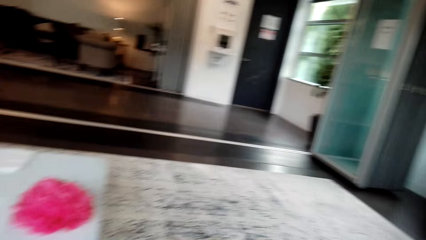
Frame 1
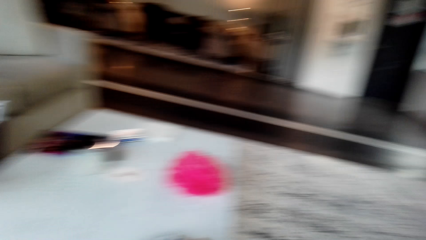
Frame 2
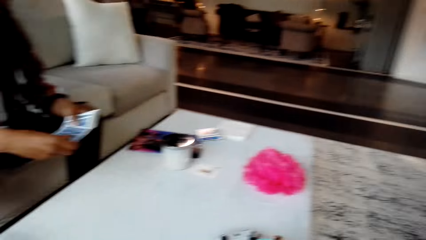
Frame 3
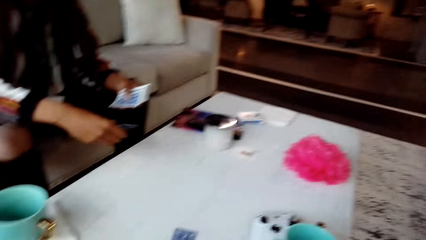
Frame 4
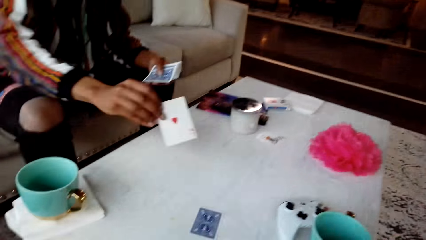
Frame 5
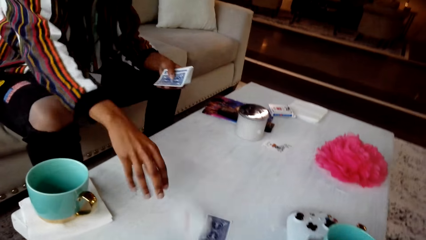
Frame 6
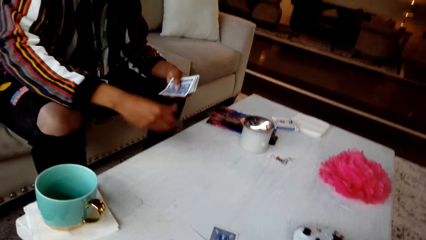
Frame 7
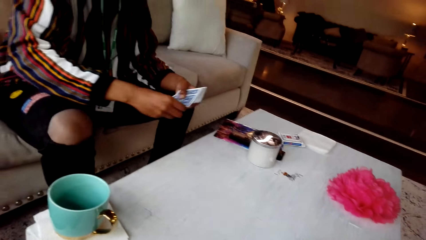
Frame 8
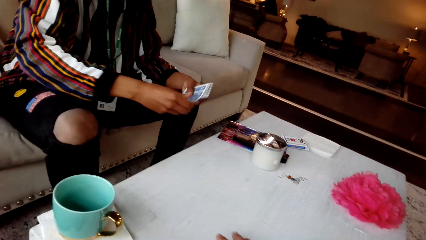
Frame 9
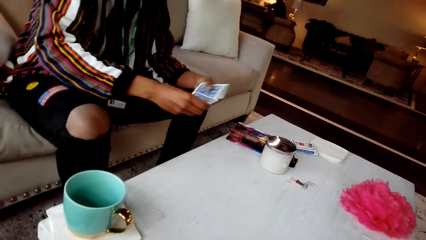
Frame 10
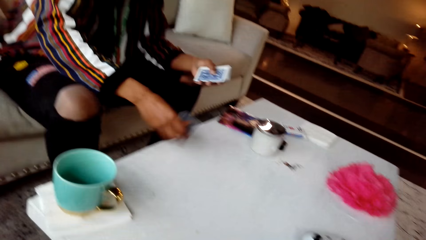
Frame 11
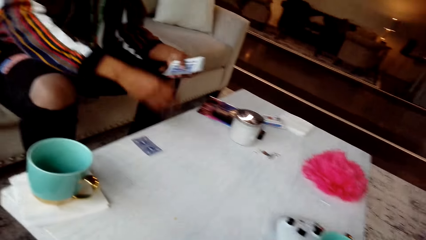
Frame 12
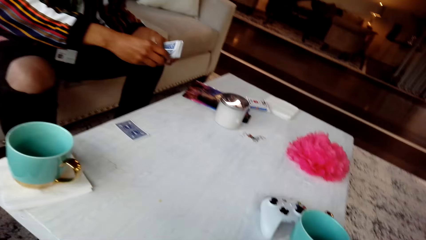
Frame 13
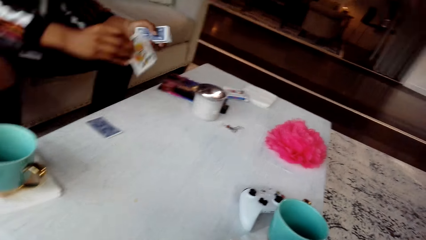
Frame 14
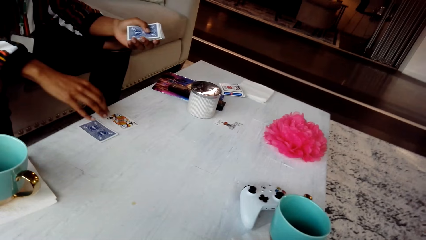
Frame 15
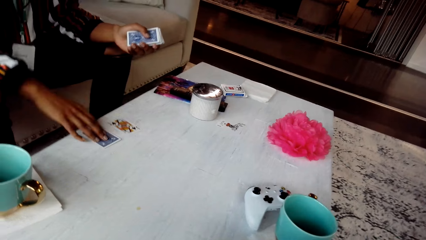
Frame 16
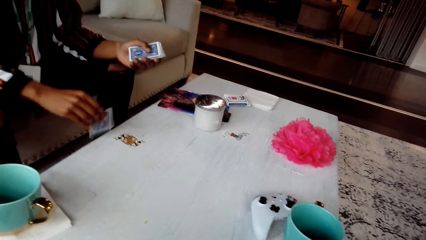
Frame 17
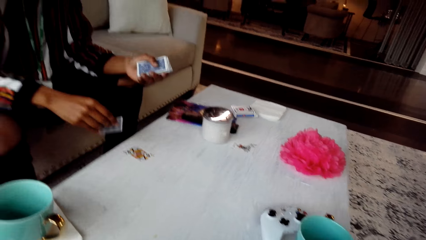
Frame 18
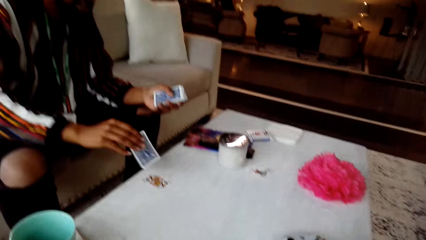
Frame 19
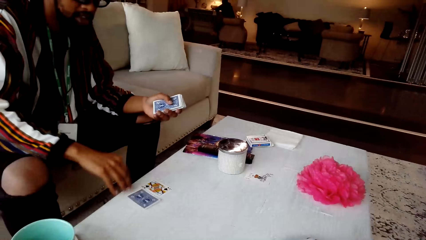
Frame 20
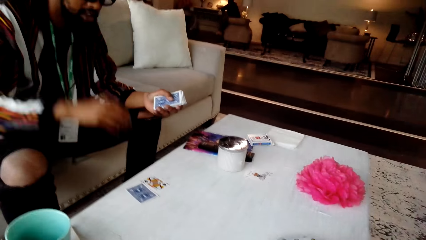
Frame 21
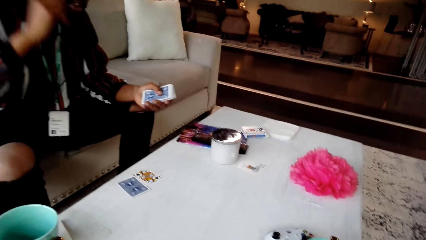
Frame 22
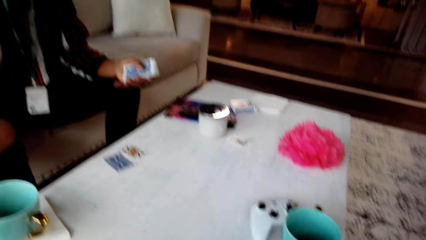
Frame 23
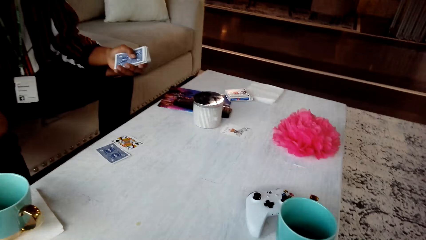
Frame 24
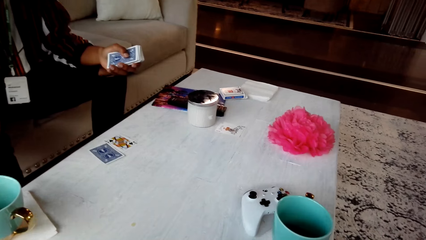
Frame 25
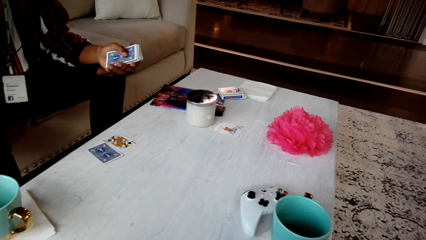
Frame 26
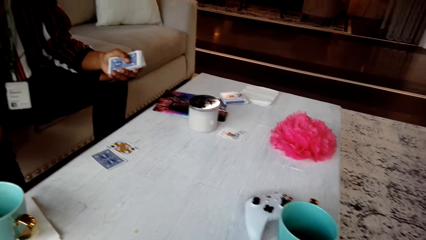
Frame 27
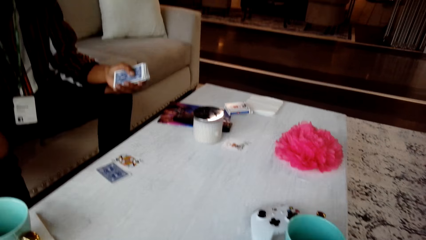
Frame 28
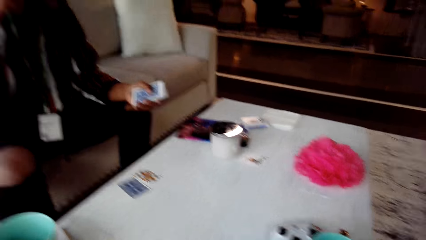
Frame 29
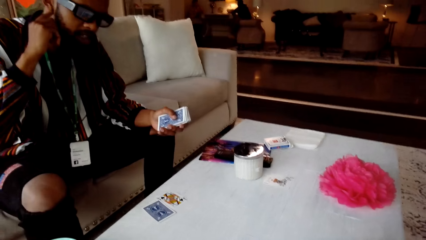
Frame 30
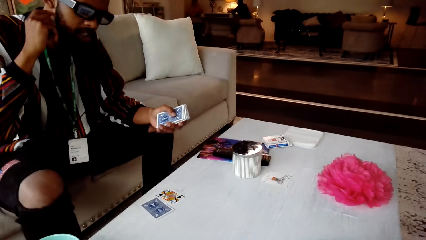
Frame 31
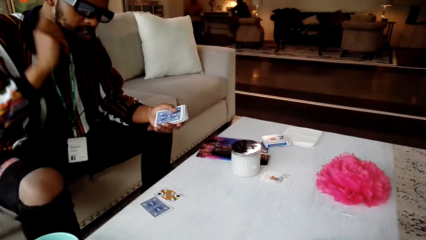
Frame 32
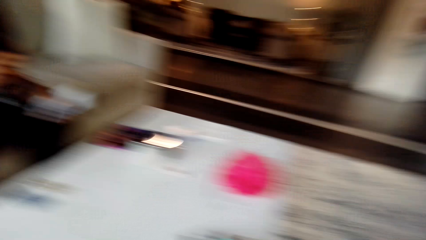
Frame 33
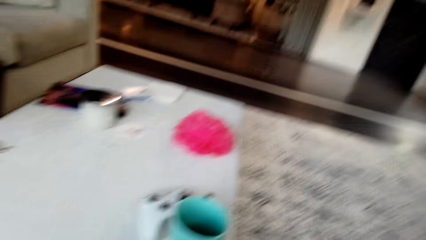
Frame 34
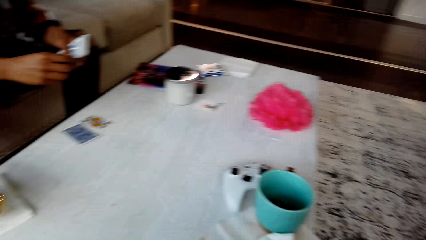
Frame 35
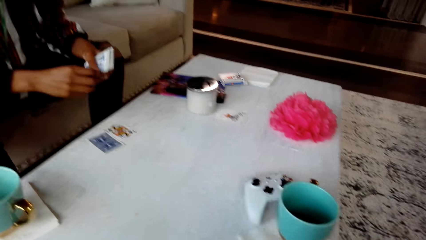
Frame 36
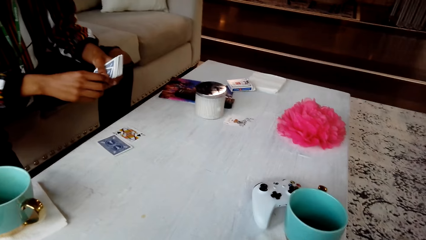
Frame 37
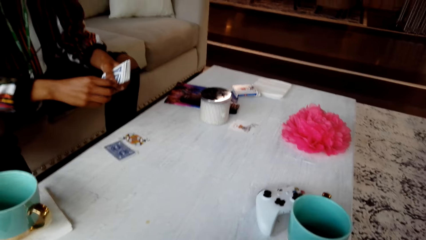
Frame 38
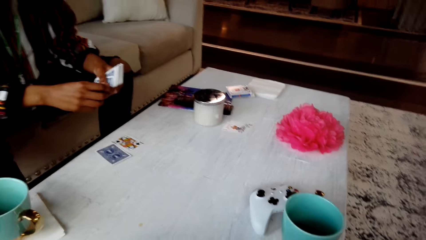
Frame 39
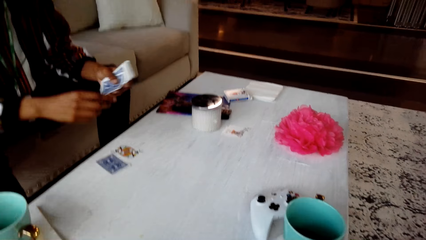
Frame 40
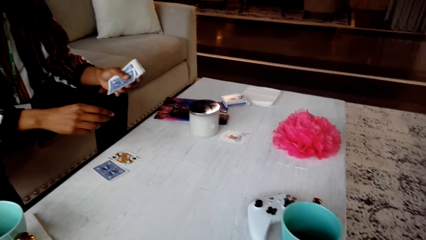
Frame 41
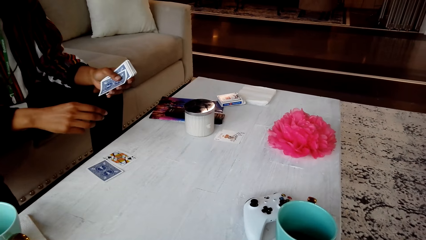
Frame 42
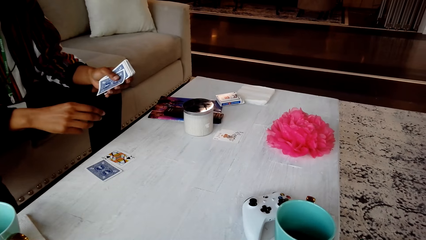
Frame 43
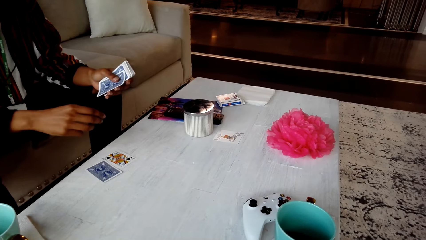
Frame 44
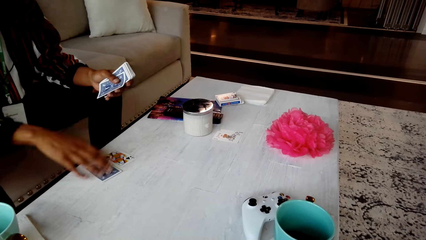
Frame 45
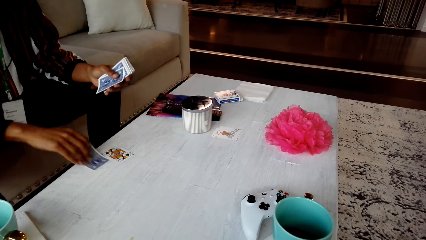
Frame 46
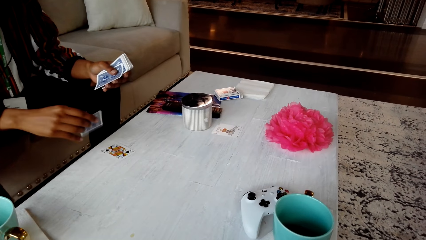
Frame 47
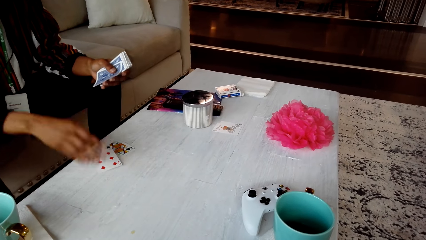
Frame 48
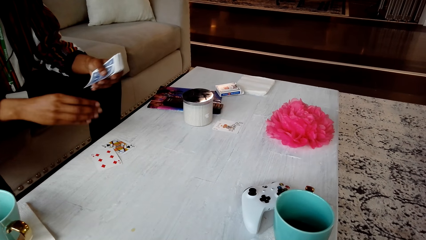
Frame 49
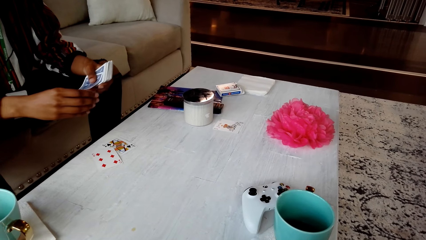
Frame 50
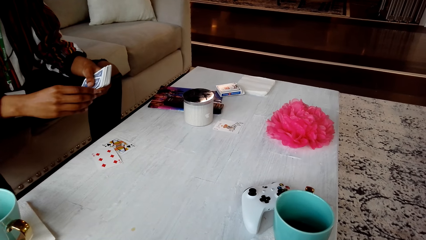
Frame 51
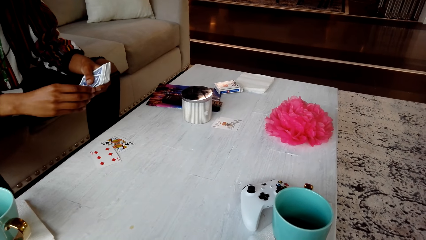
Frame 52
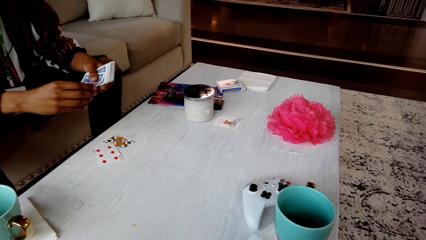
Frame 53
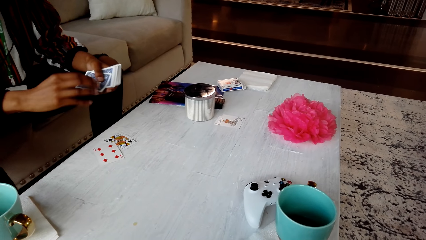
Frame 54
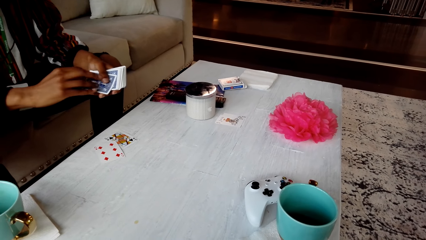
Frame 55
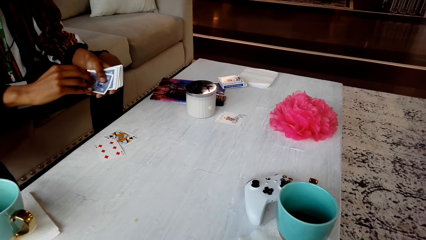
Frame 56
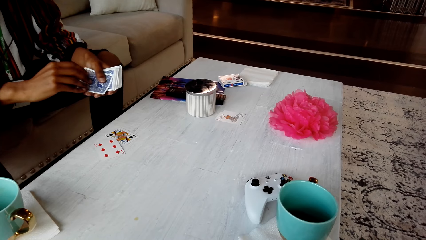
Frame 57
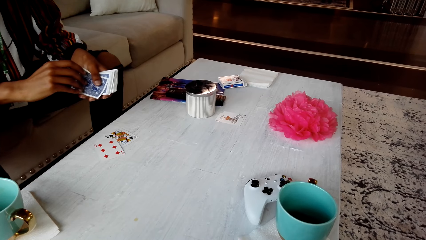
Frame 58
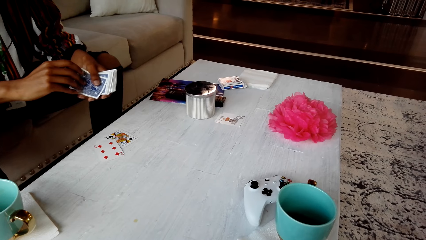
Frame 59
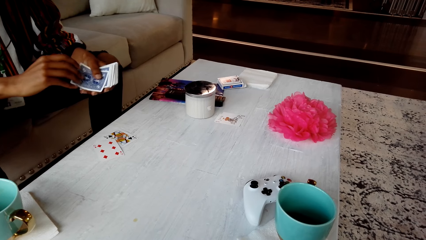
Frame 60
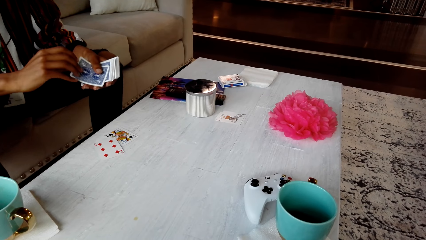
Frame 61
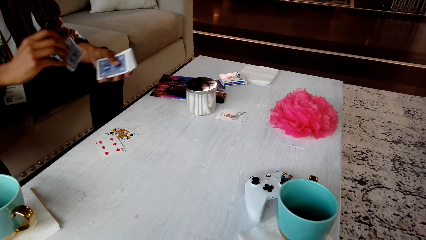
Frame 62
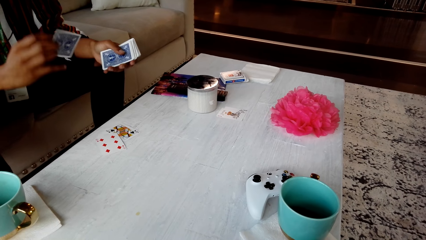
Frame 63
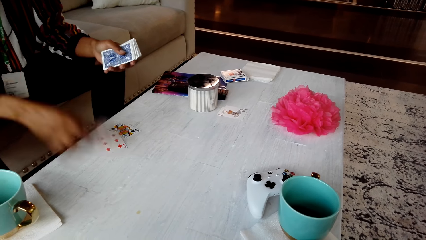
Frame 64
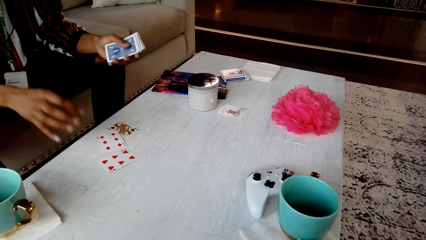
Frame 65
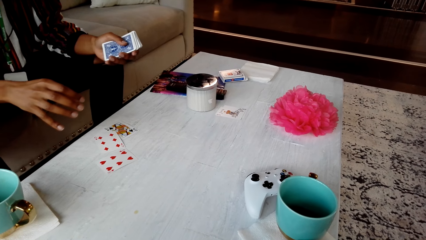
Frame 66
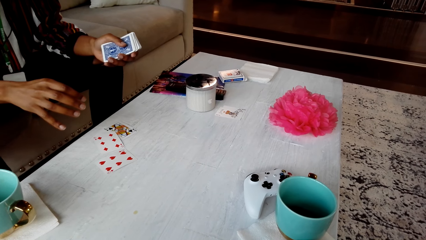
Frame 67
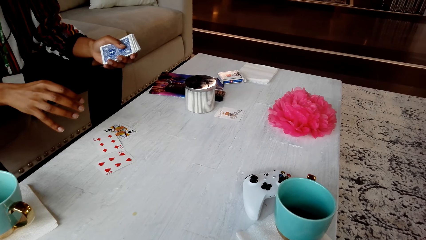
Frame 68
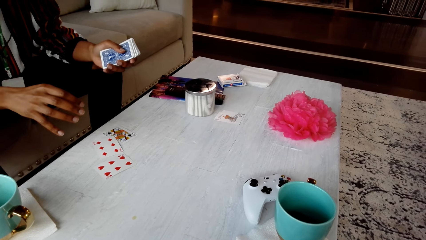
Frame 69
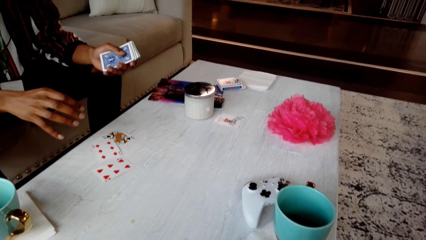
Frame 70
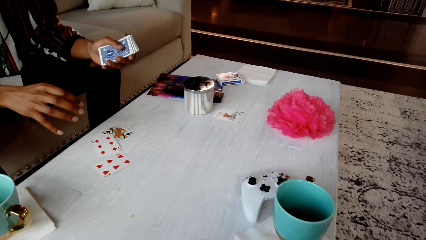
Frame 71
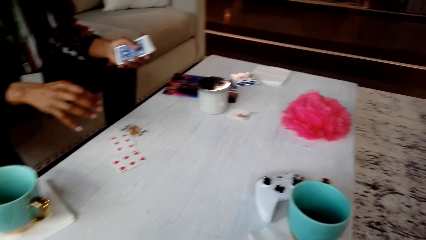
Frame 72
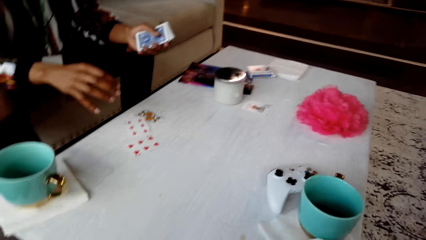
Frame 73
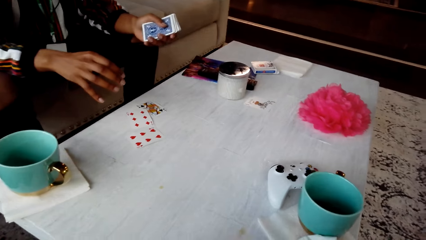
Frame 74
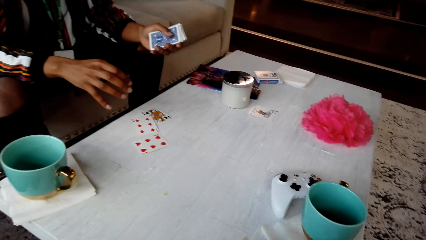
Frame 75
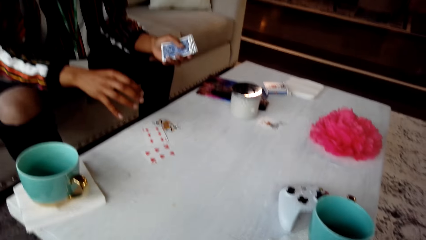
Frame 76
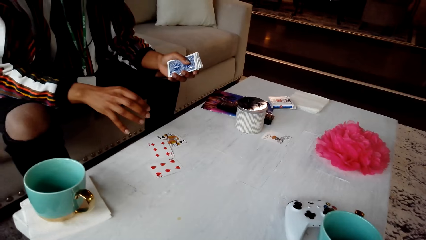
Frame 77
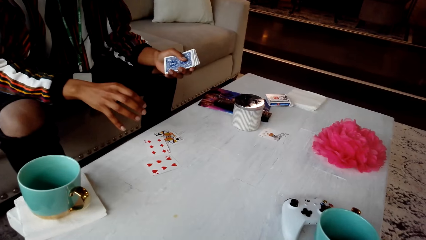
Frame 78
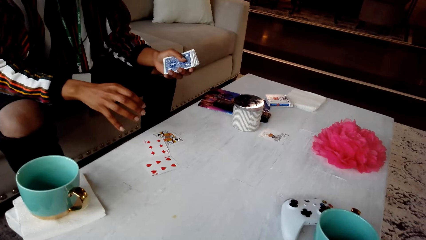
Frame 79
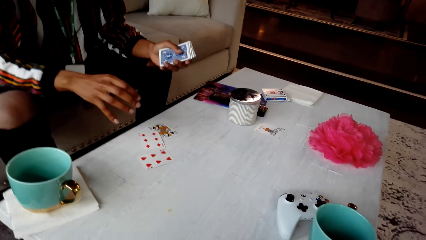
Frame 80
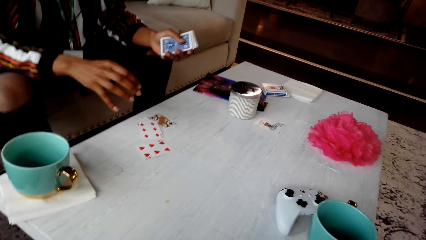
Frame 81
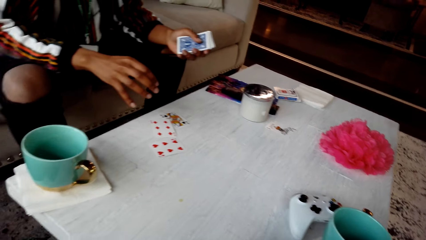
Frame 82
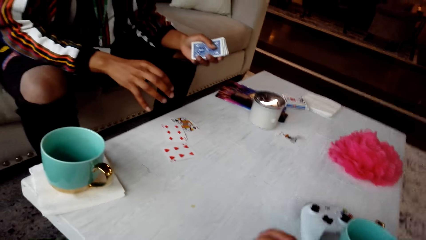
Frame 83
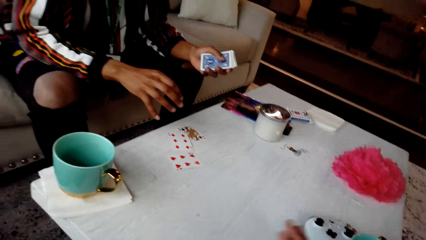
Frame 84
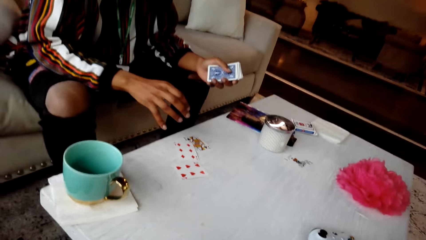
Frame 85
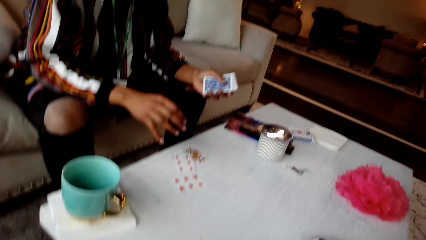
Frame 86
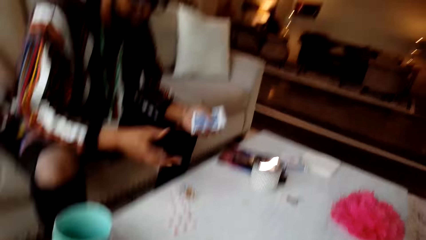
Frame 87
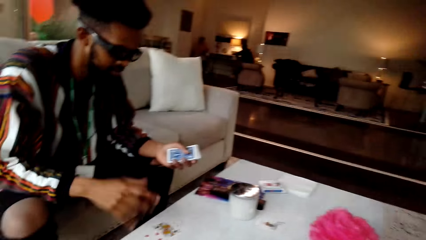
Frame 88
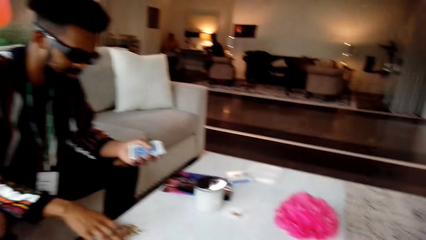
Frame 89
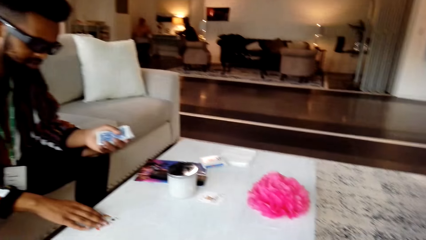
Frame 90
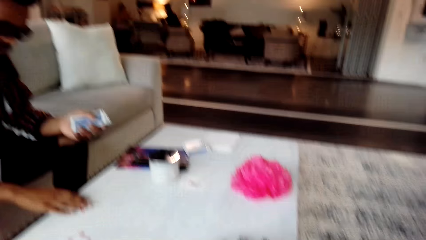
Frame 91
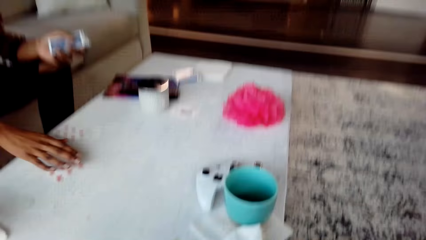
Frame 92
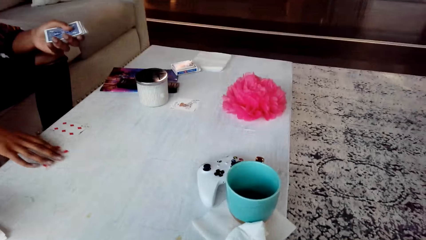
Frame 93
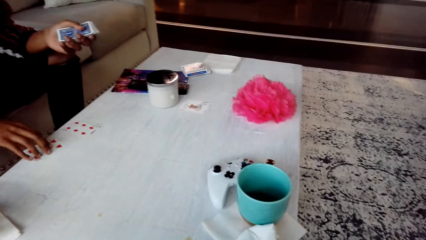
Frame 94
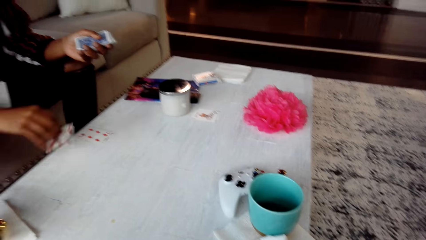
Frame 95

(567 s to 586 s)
The man places a card on the table. He places the cards on the table. He looks around the table. He drops the cards on the table. The camera wearer looks around the table. They converse with the man. The man picks a card from the table. He turns the card on the table. He places the card on the table. The camera wearer looks around the room. They converse with the man.
